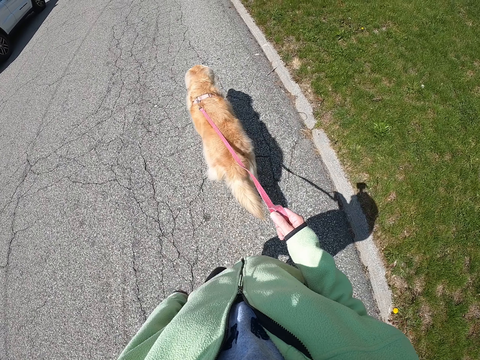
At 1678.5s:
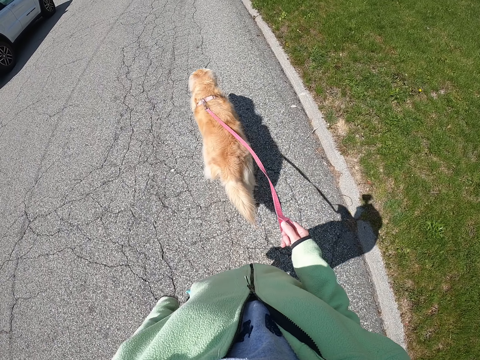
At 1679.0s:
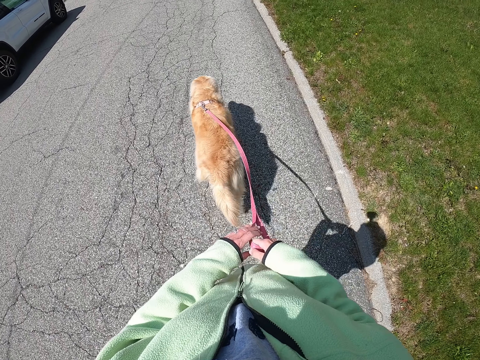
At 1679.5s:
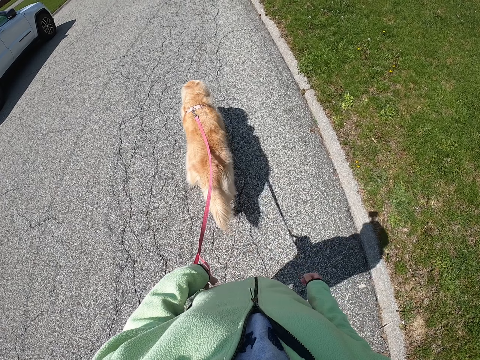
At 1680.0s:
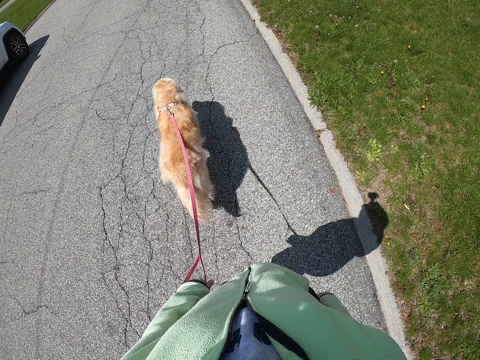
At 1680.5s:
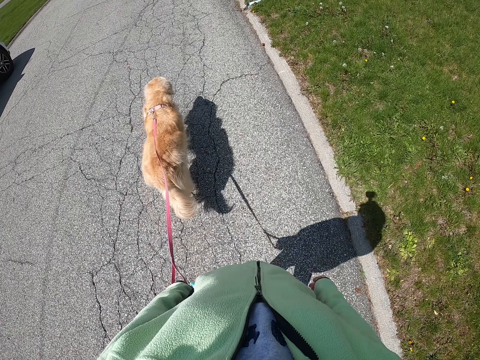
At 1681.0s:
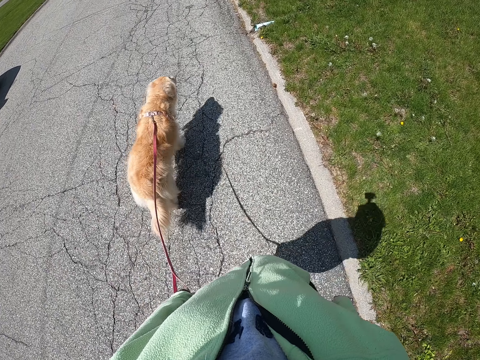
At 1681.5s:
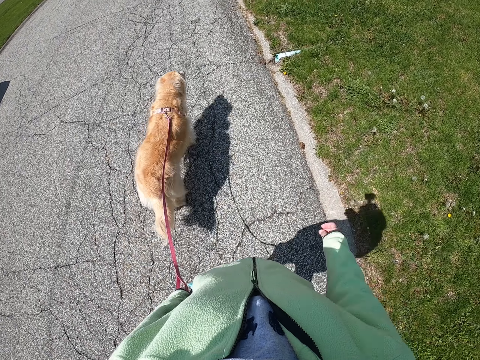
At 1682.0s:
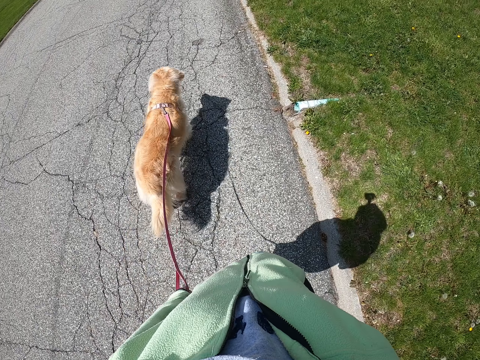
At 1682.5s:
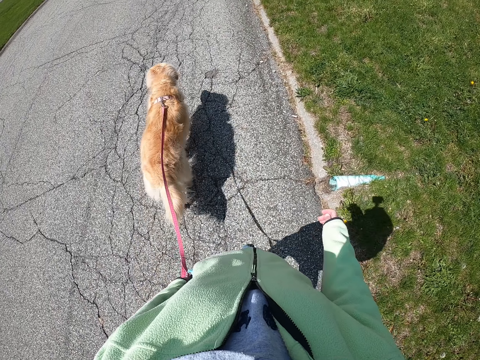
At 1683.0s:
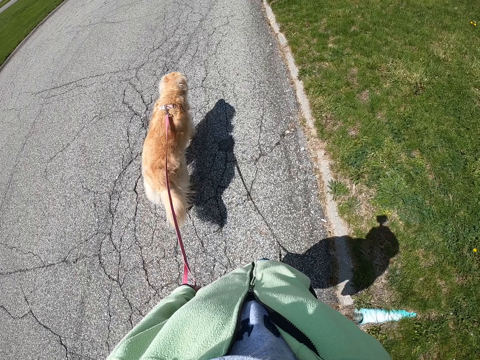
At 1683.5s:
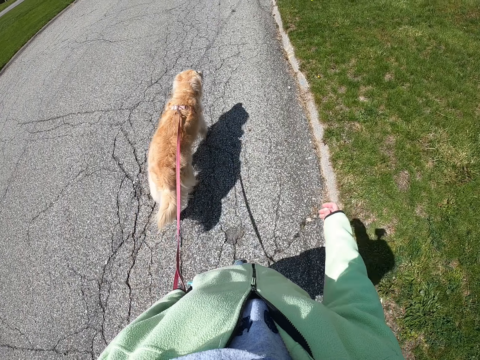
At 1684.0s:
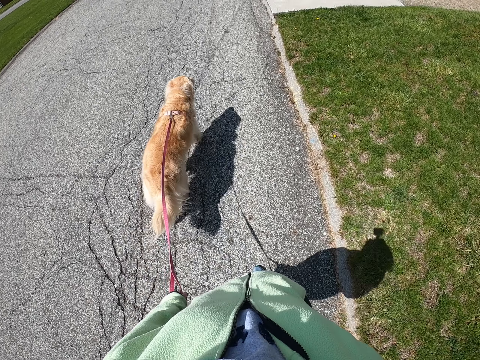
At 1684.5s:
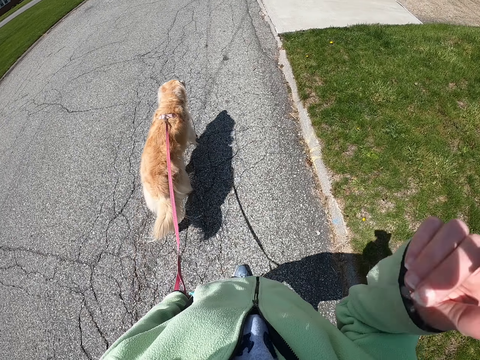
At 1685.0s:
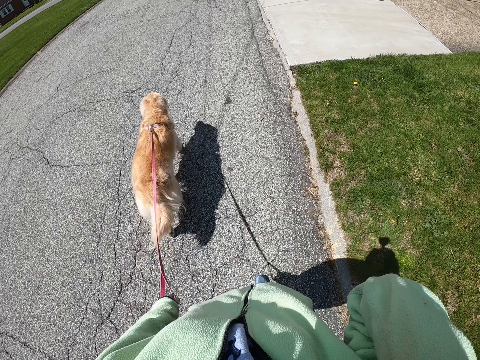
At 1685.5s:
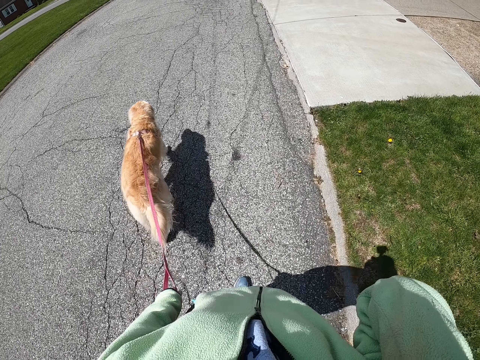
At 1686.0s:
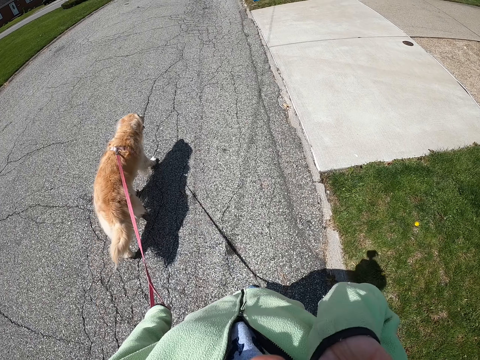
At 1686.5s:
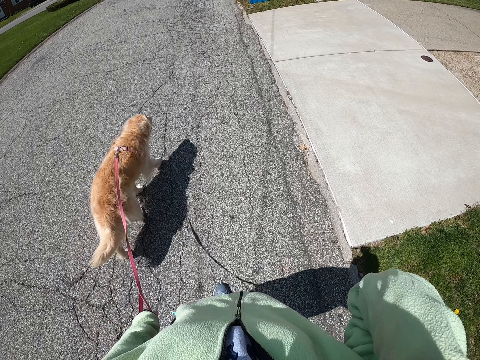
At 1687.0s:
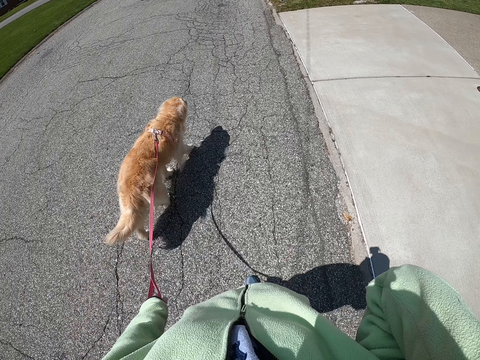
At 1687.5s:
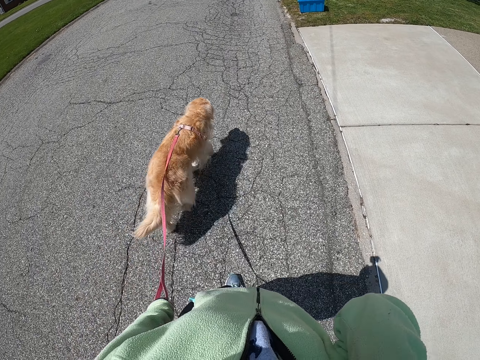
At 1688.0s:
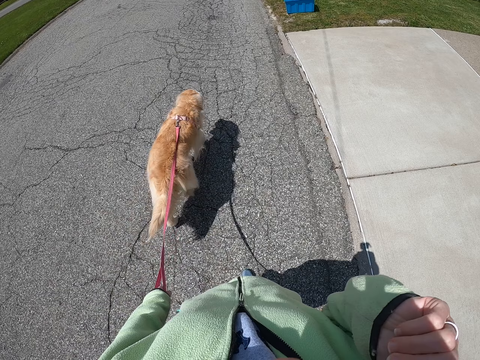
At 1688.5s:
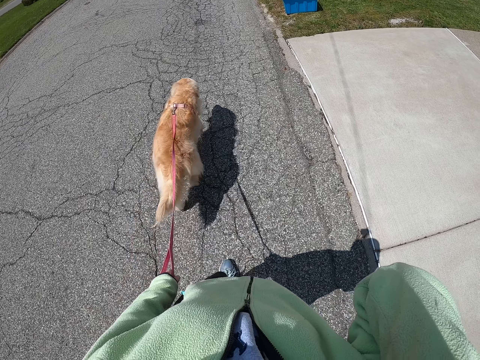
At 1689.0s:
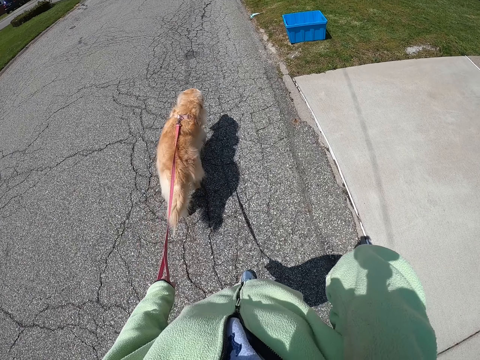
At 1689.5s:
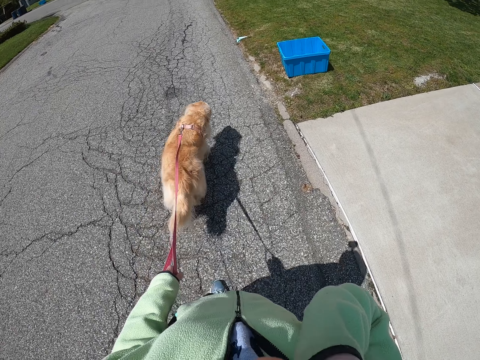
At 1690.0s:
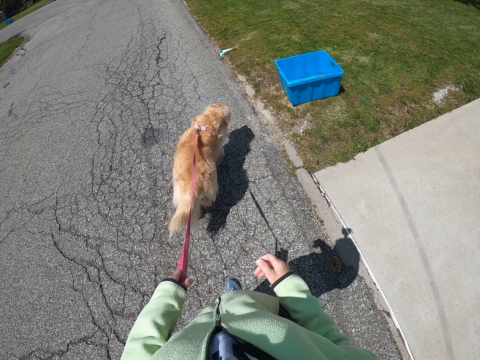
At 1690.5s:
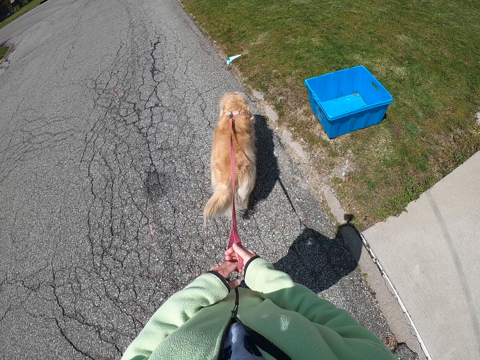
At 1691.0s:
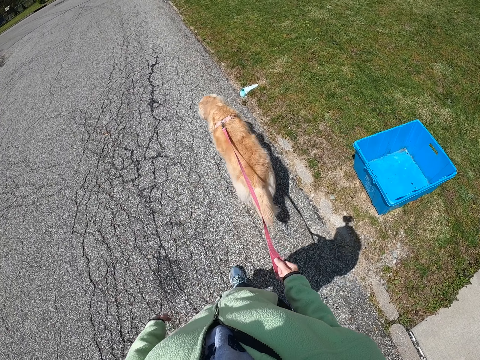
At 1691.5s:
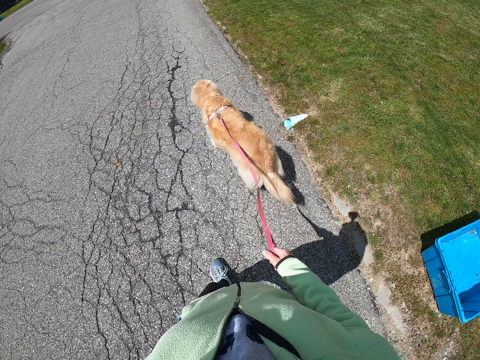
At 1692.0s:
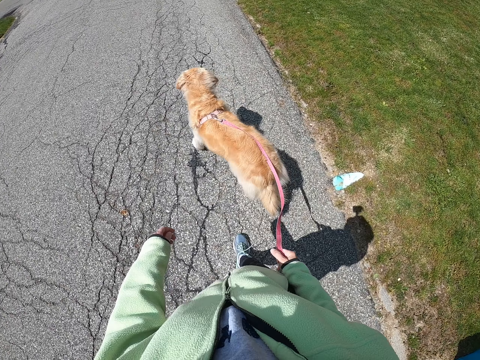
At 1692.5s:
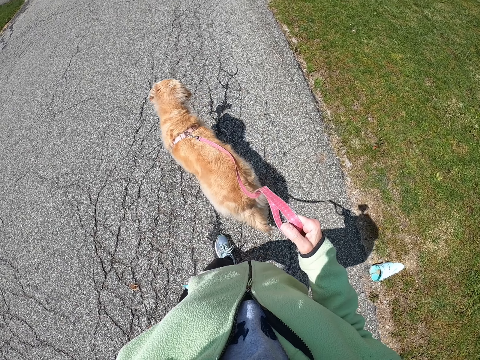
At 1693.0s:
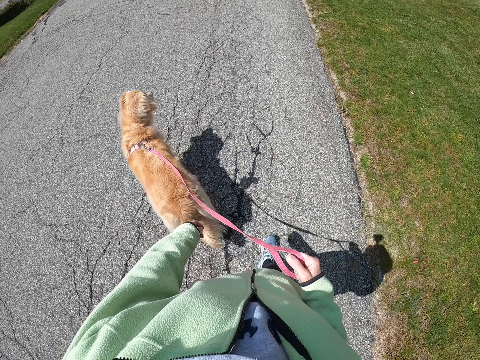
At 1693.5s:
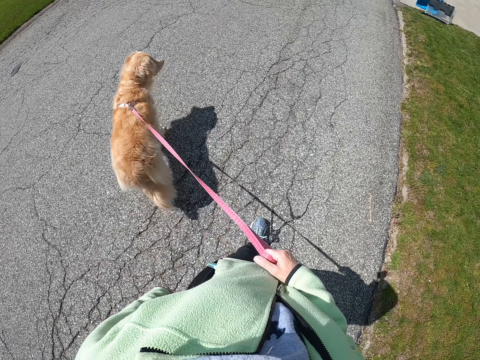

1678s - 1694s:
The camera wearer exchanges a dog leash to the left hand. He walks on the road with the dog leash on the left hand. He lifts his hand. He straightens the hair with the right hand. He walks with the dog. He lifts his hand. He exchanges the dog leash to the right hand. He walks on the road with the dog leash on the right hand.

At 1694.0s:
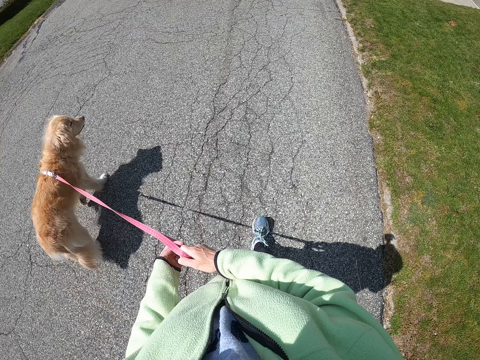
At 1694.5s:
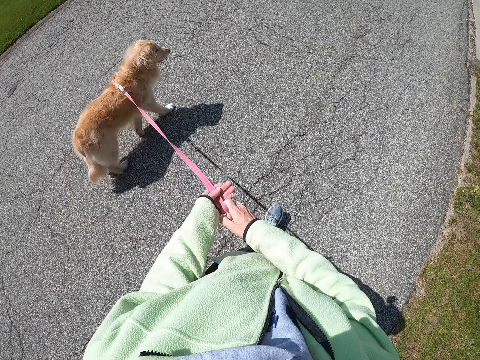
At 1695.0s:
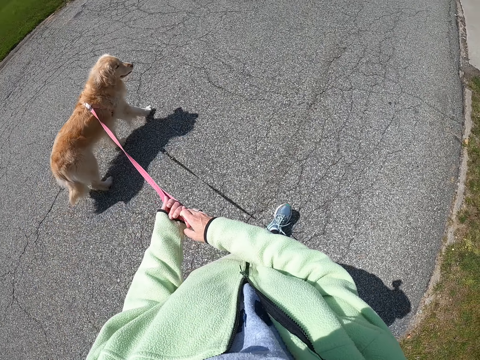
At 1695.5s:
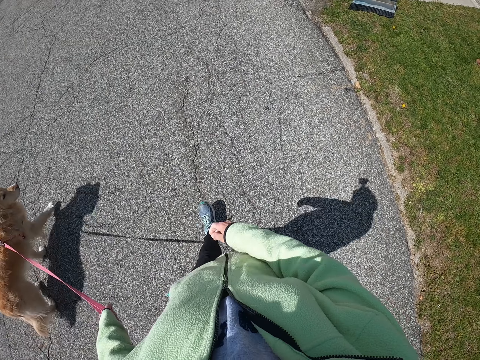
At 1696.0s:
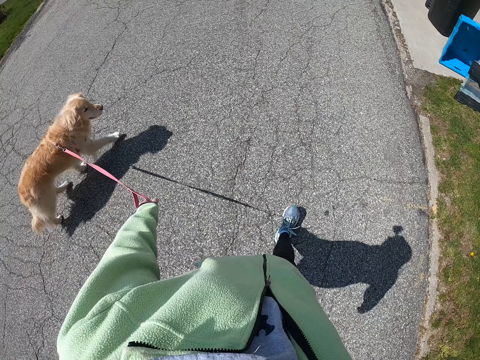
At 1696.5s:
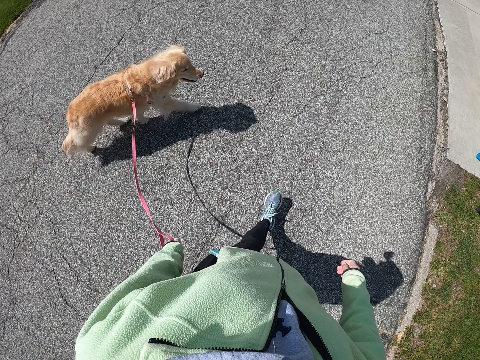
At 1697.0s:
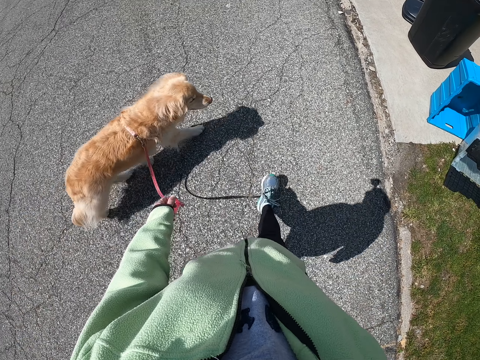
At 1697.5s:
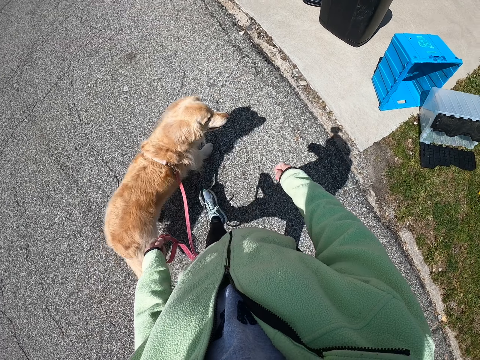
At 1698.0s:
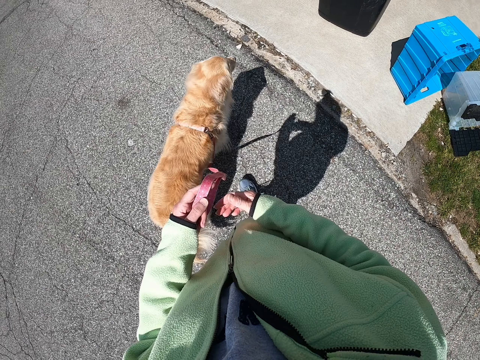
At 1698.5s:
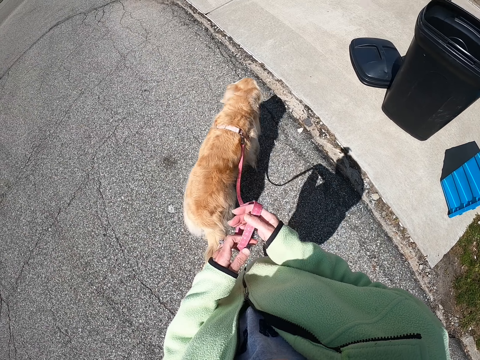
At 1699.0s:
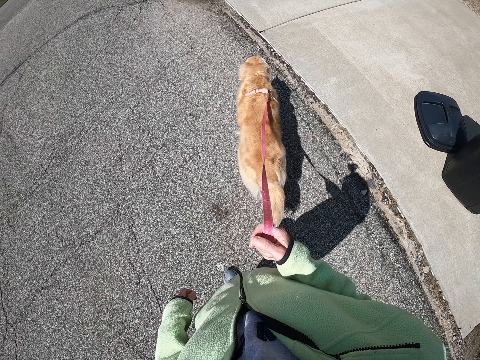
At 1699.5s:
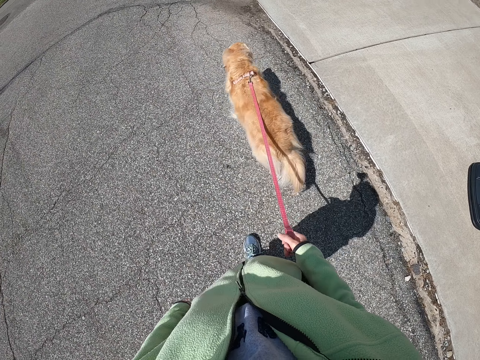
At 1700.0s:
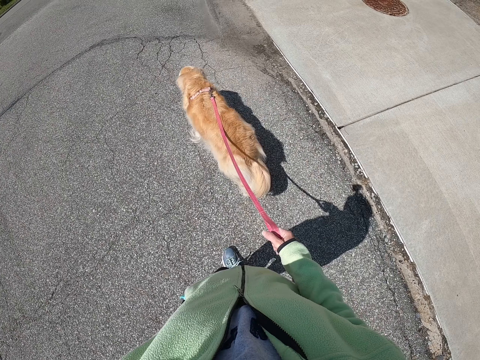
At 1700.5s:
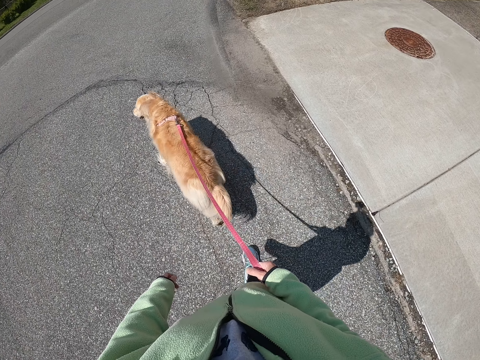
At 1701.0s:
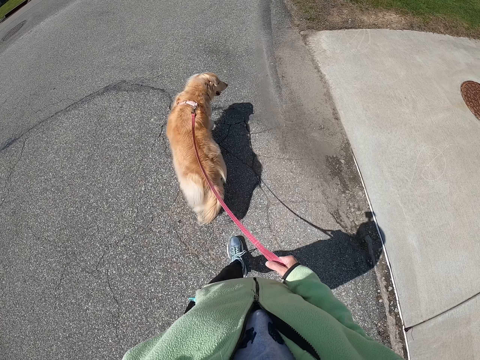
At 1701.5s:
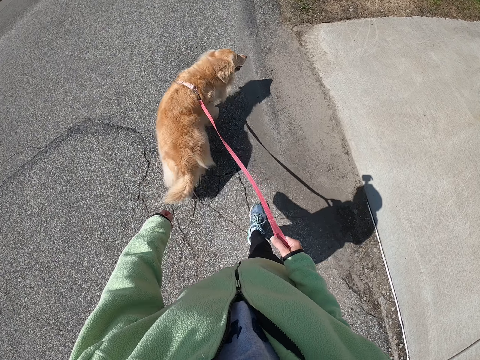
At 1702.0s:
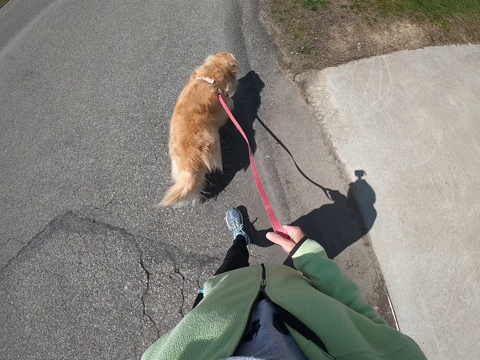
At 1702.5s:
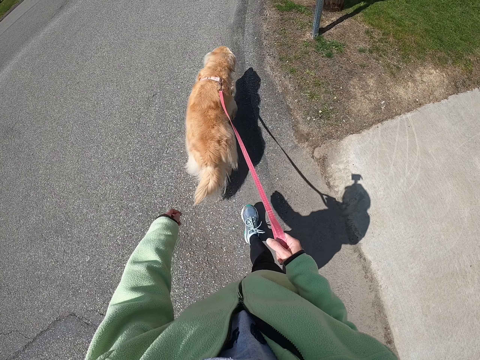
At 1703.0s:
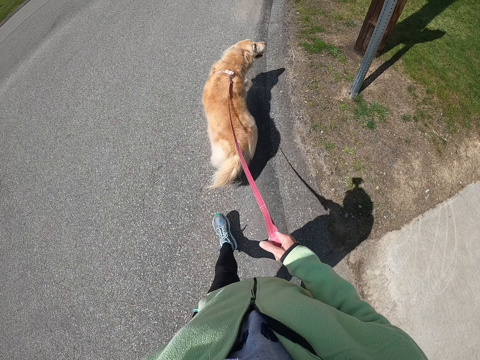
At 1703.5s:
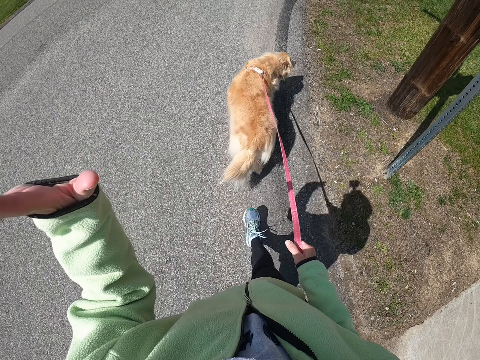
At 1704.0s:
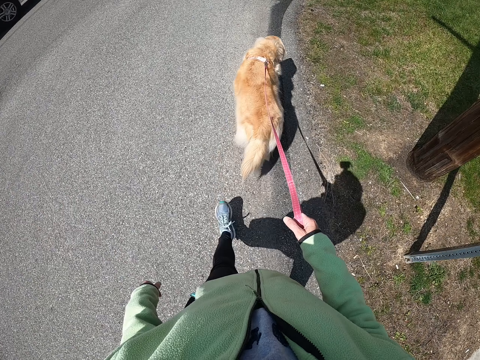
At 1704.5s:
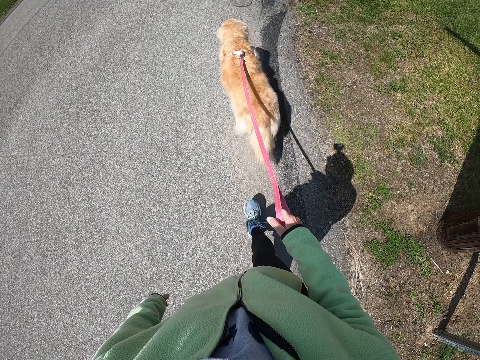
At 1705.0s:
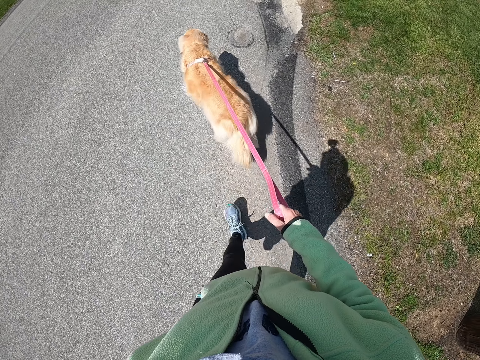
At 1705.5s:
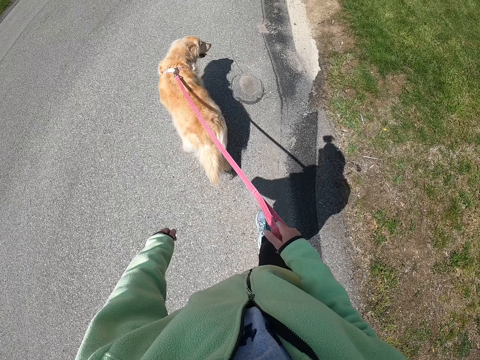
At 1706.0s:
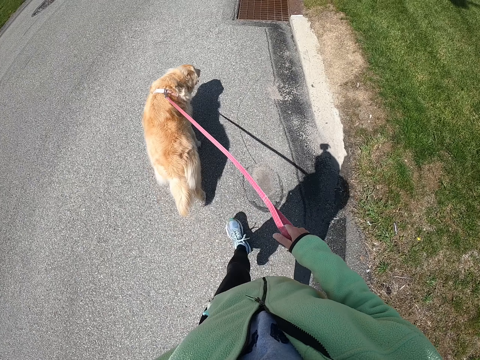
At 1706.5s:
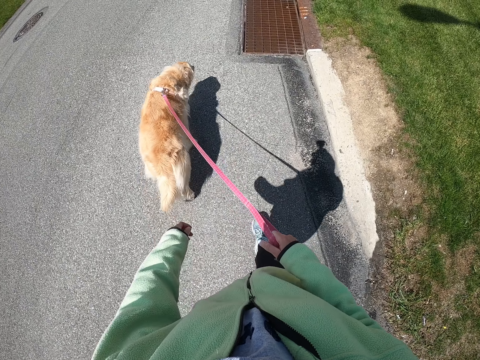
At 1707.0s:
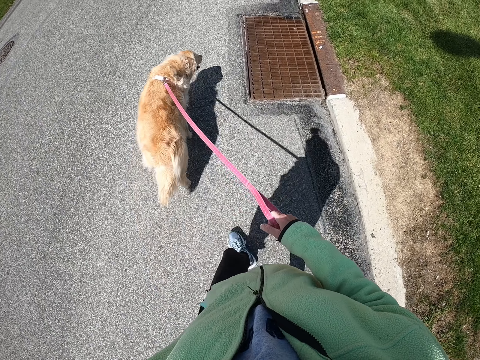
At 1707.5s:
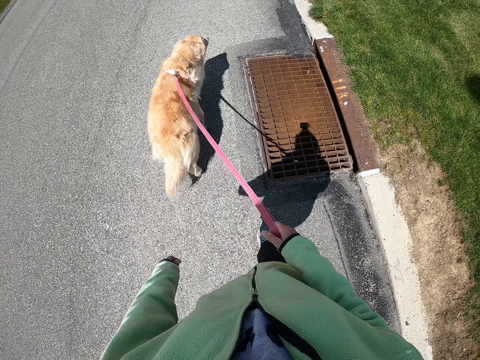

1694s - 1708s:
The camera wearer exchanges a dog leash to the left hand. He walks on the road with the dog leash on the left hand. He exchanges the dog leash to the right hand. He walks on the road with the dog leash on the right hand. He lifts his hand. He waves the left hand. He walks on the road with the dog leash on the right hand.
